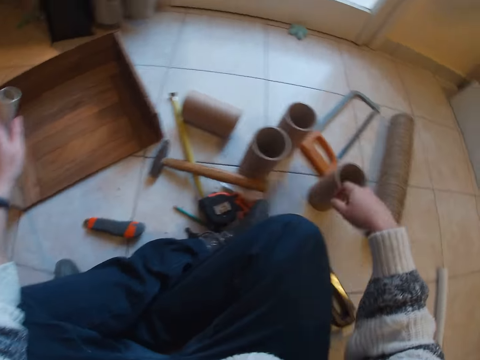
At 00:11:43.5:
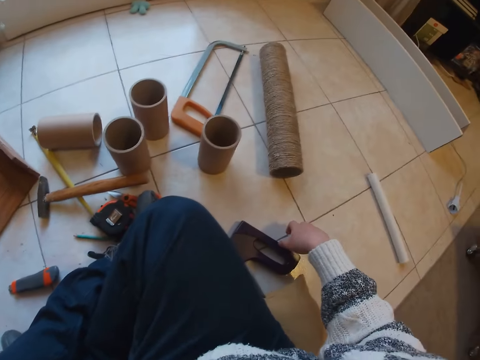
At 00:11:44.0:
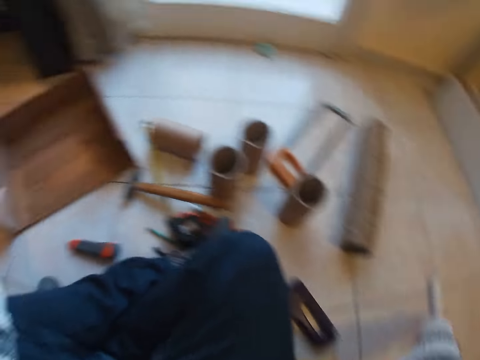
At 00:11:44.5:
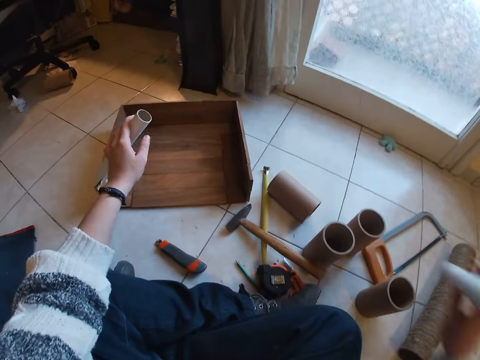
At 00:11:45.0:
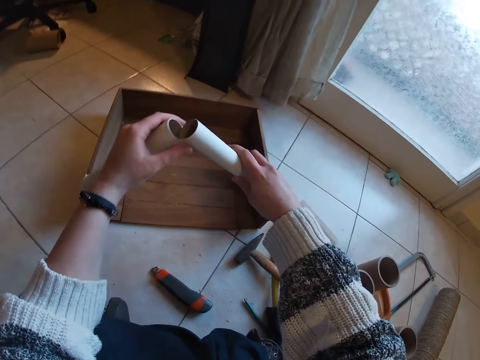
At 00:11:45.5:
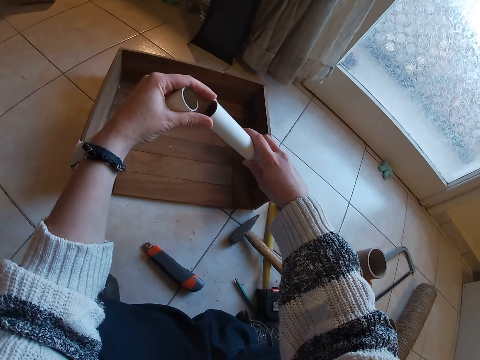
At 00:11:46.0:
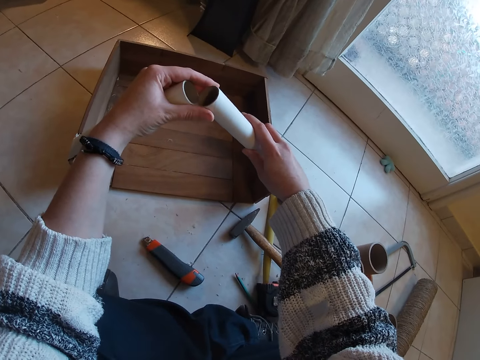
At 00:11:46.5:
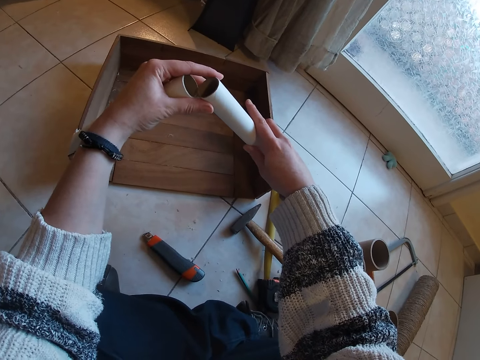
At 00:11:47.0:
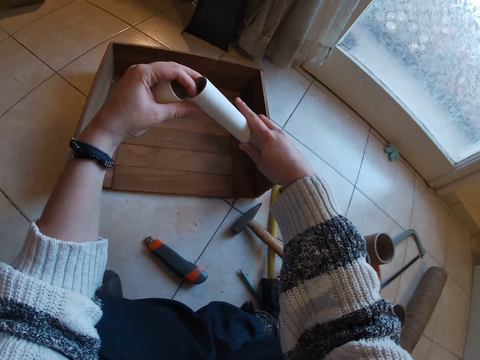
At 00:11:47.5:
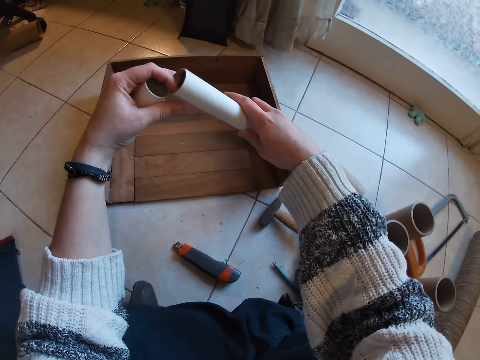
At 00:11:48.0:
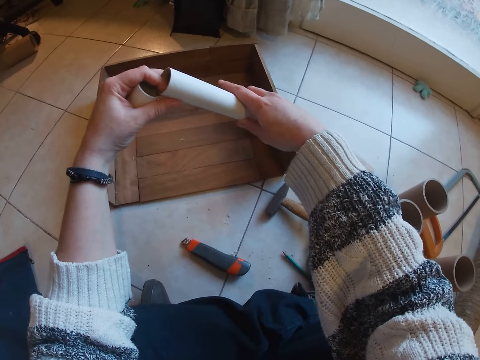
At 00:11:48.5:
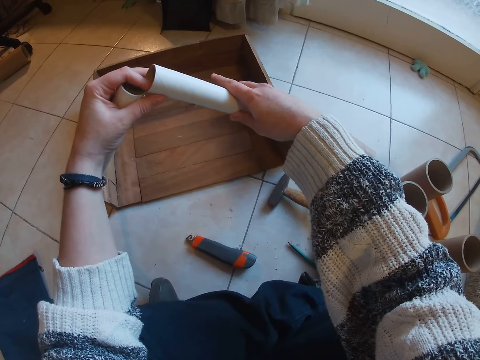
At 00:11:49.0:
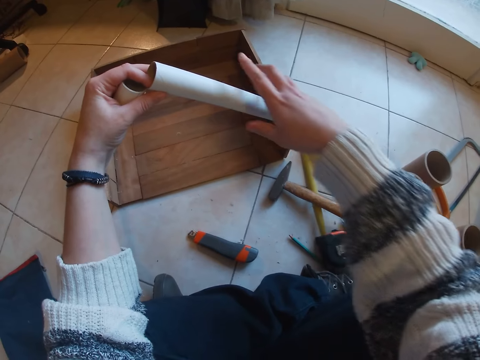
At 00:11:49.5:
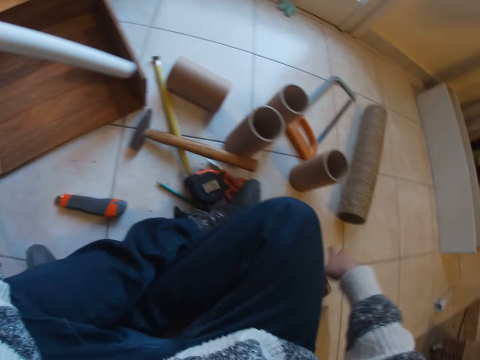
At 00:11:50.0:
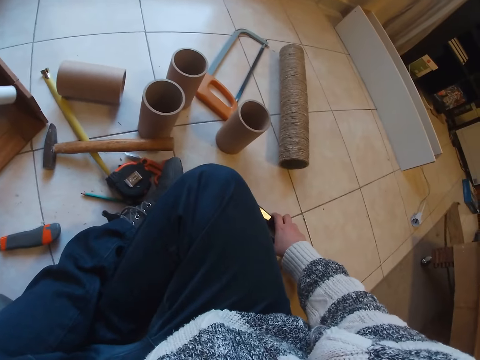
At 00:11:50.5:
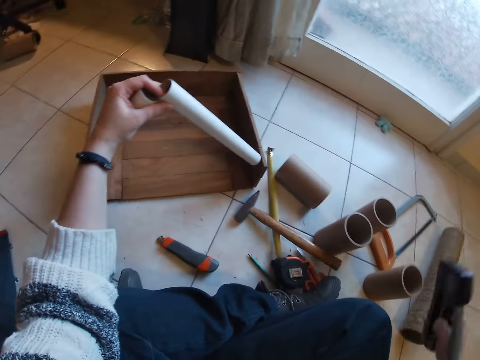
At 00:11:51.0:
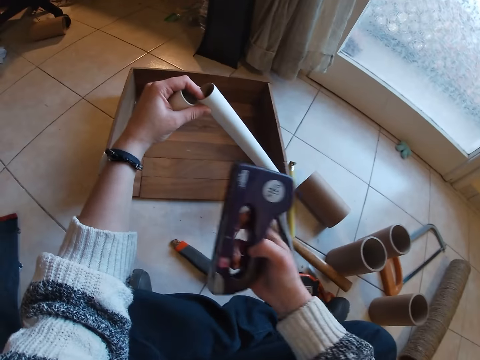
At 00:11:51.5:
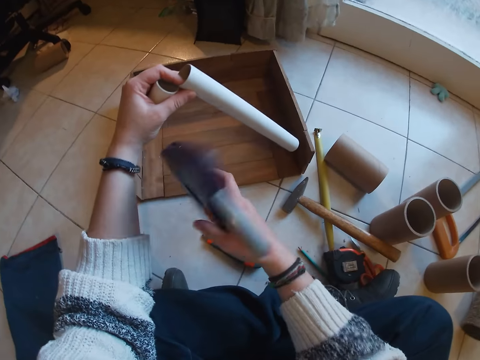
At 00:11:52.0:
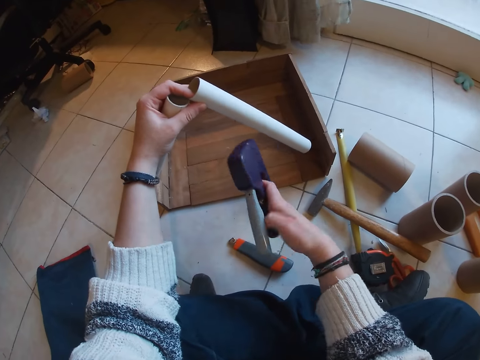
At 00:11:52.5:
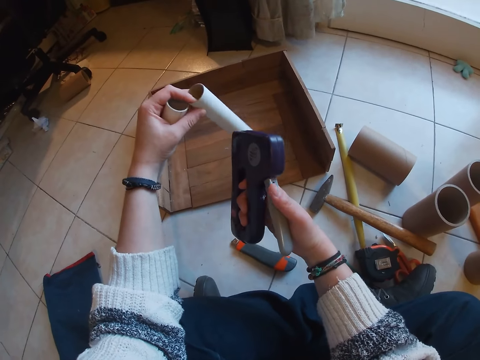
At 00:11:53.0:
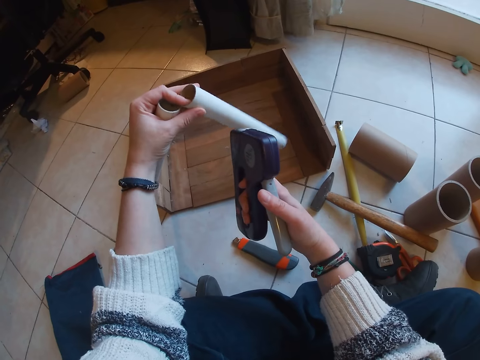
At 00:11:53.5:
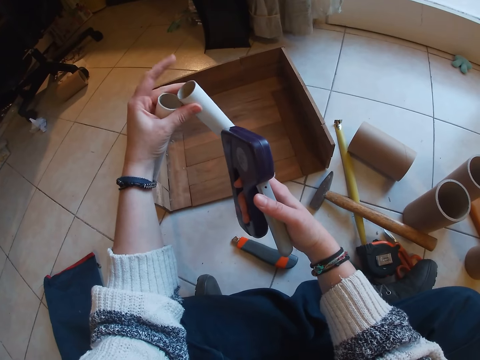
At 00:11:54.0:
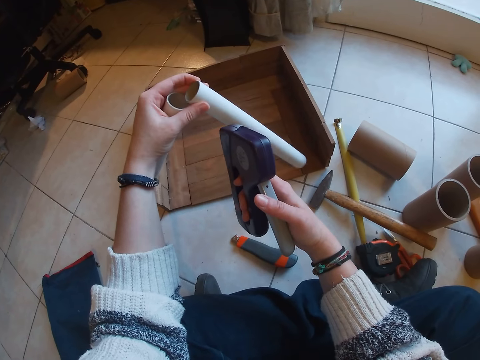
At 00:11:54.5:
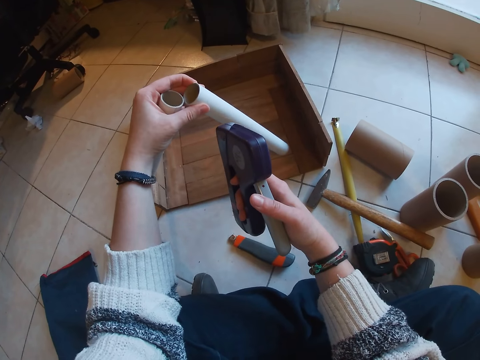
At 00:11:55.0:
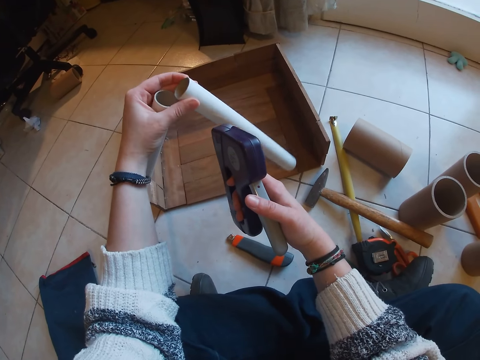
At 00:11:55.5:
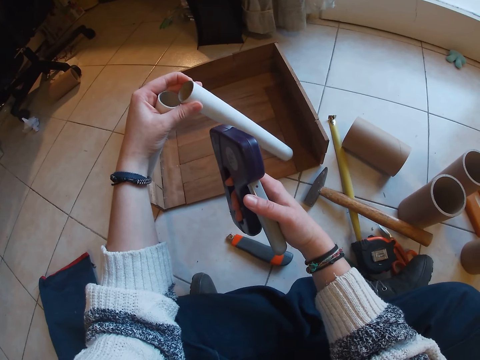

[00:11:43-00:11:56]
The camera wearer picks up the craft tube from the floor with her right hand. She stretches a hand. She puts the craft tube on the box on the floor with her right hand. She joins cartons with a hand. She holds the craft tubes on the box on the floor with her left hand. She picks up the staple gun or stapler from the floor with her right hand. She holds the stapler.

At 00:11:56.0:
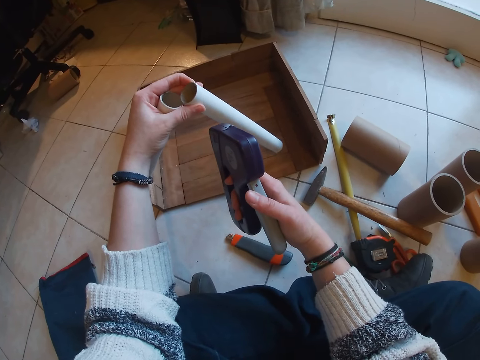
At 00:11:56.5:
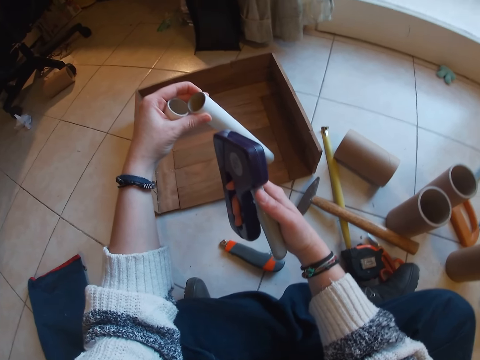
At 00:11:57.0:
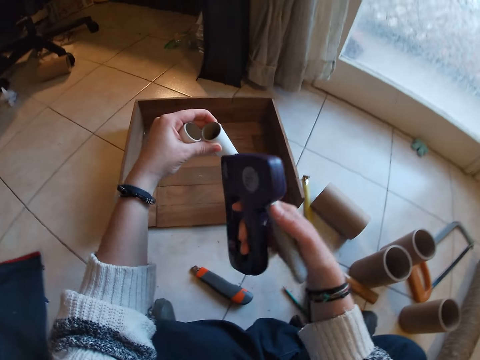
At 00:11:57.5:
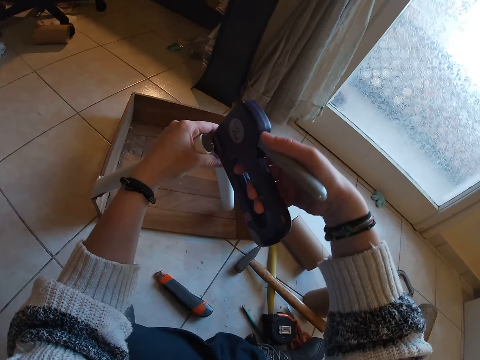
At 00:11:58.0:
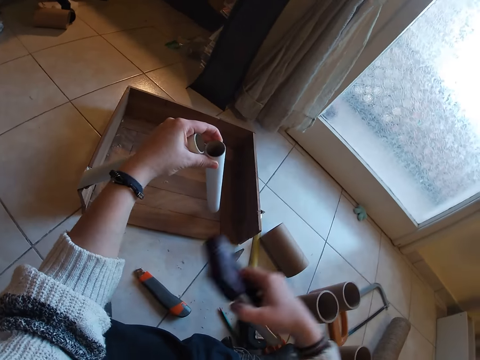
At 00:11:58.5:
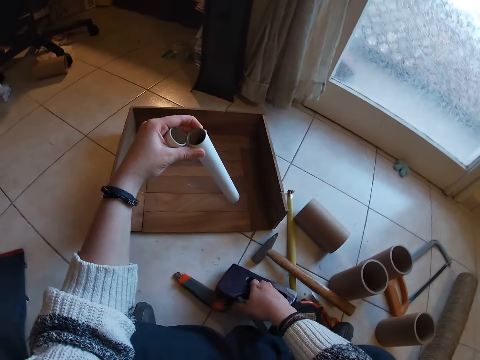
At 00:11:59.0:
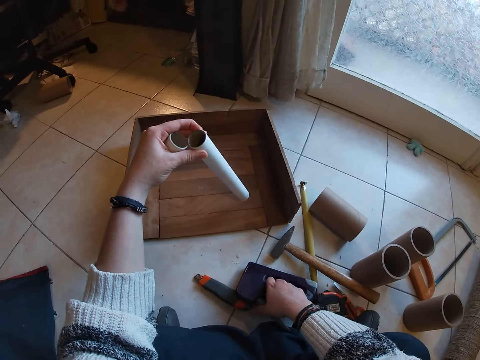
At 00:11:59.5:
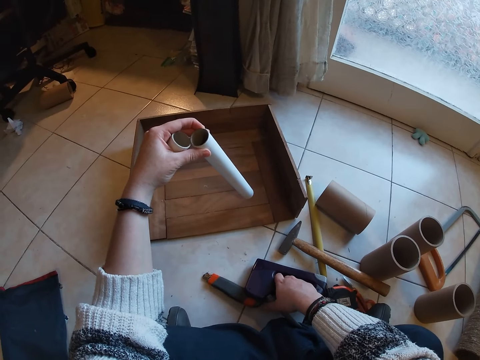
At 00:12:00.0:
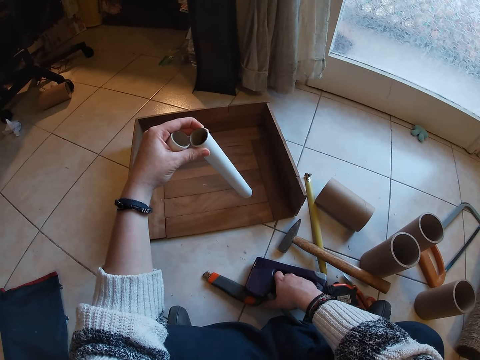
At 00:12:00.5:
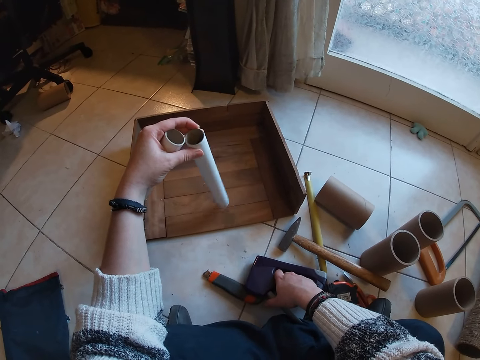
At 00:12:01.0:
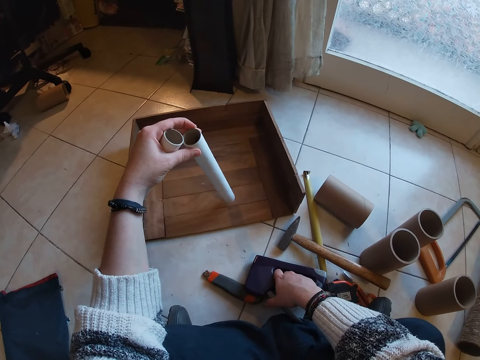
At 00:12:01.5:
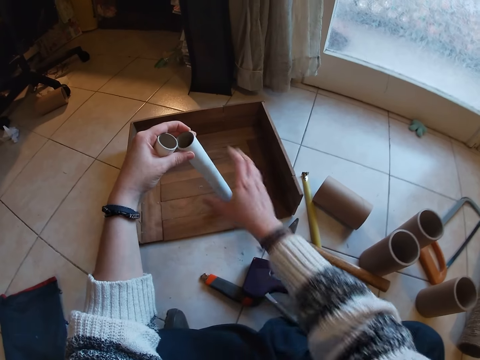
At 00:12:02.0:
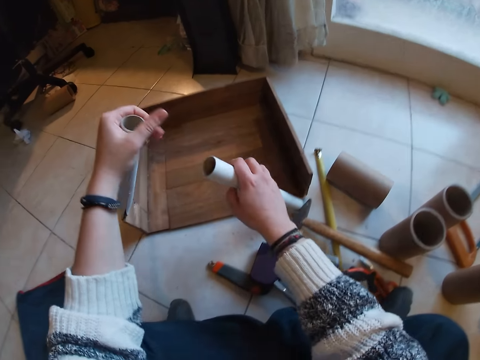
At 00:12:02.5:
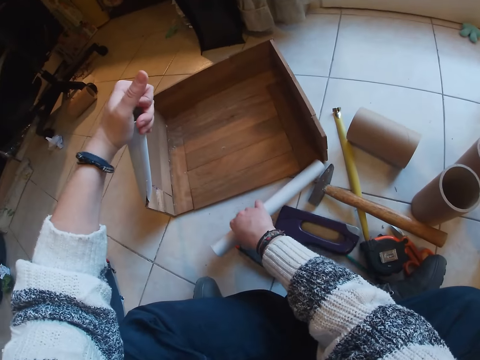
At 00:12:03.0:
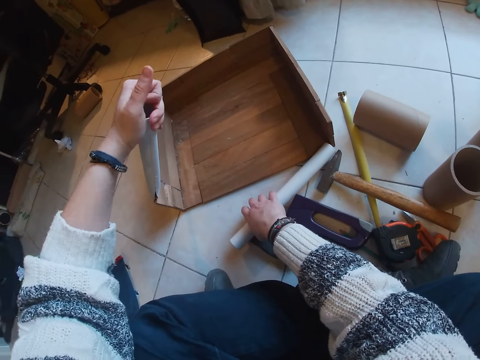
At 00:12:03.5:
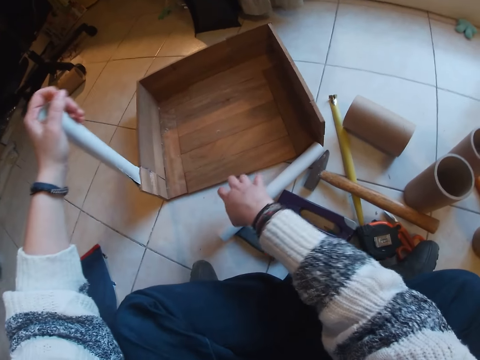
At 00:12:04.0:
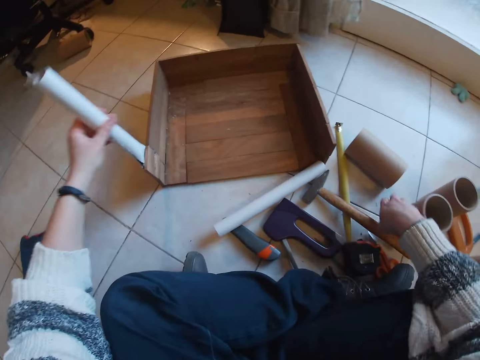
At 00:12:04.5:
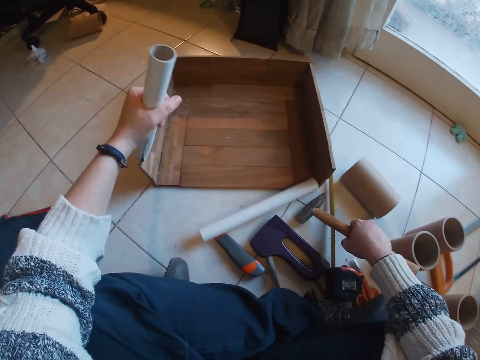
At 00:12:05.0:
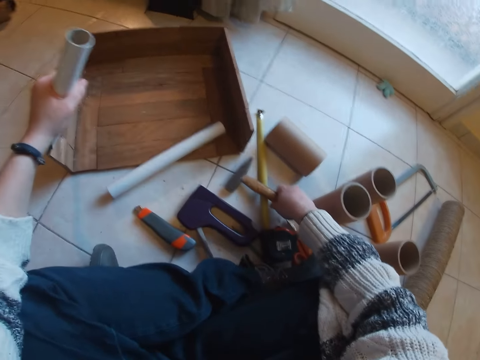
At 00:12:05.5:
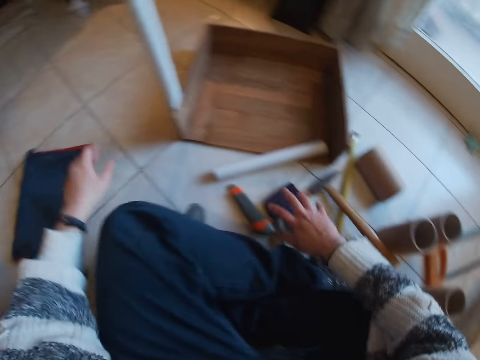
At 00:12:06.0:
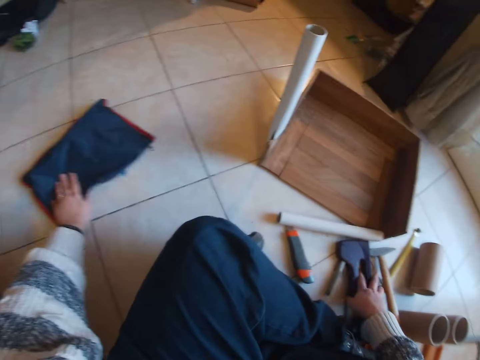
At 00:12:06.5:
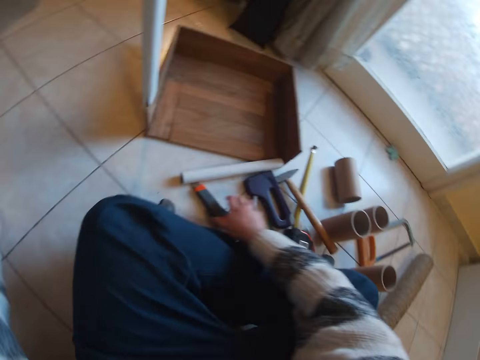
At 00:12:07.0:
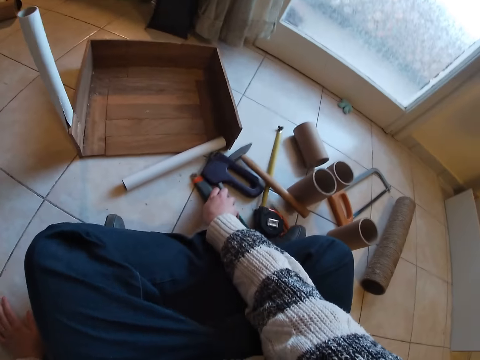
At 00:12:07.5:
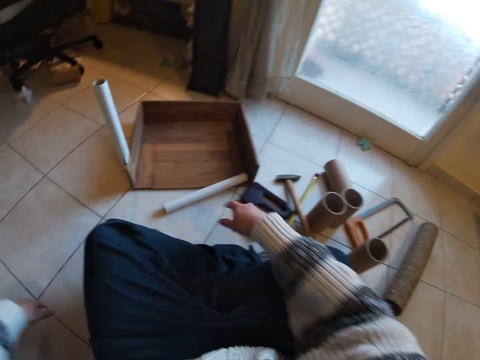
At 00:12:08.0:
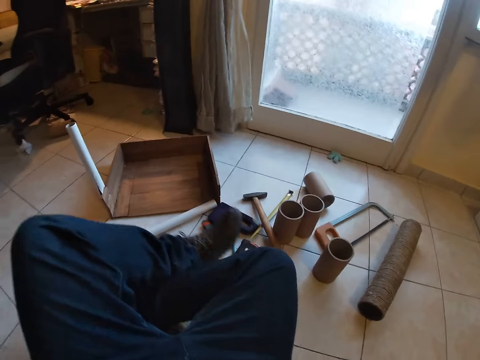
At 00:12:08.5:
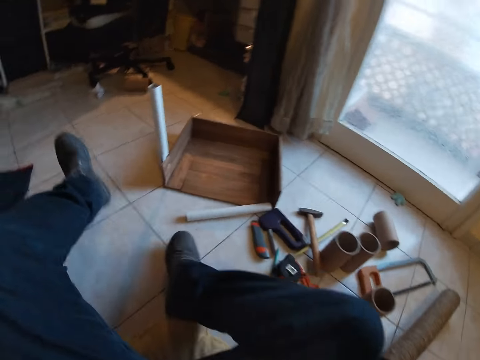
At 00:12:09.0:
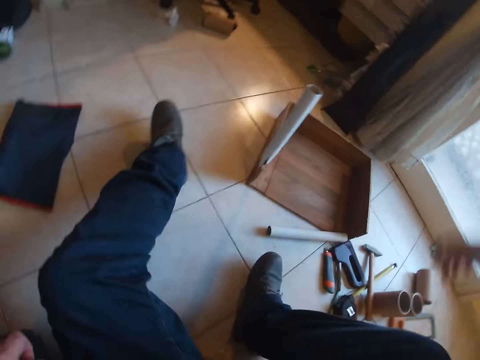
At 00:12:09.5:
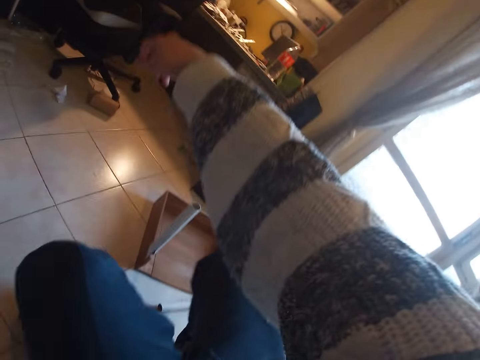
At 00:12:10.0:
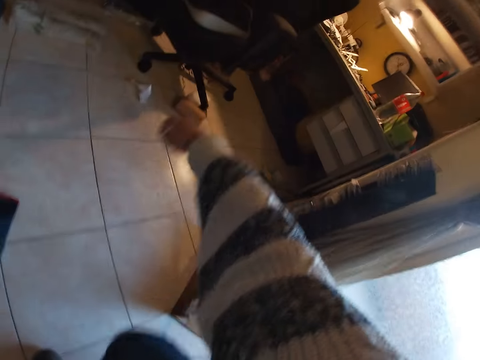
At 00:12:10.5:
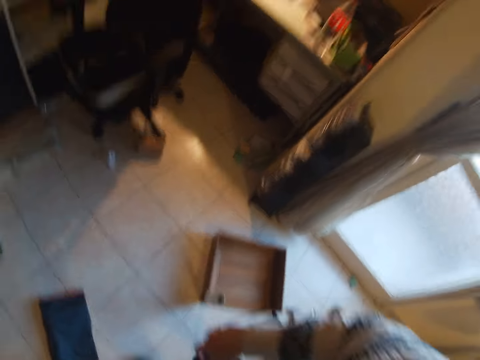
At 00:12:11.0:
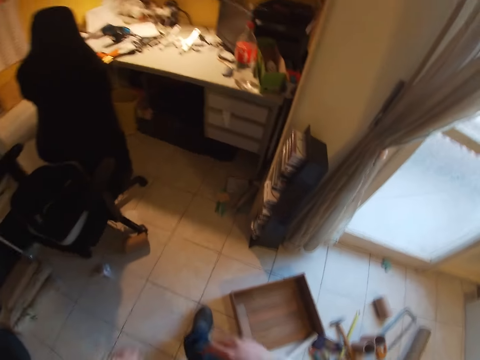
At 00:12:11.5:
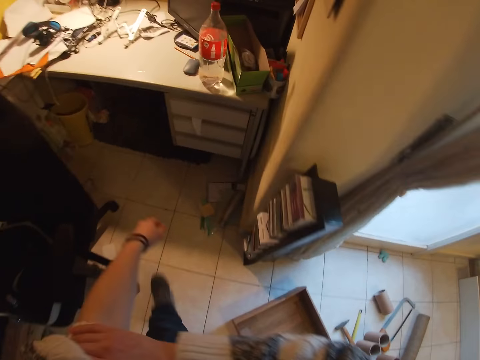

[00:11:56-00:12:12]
The camera wearer drops the staple gun on the floor with her right hand. She looks at a carton. She picks the carton from her left hand. She puts the craft tube on the floor with her right hand. She holds the hammer on the floor with her right hand. She holds the craft tube on the box on the floor with her left hand. She picks up the hammer from the floor. She pushes the bag on the floor with her left hand. She pushes a cutter on the floor with her right hand. She holds the floor with both hands. She stands up from the floor.
